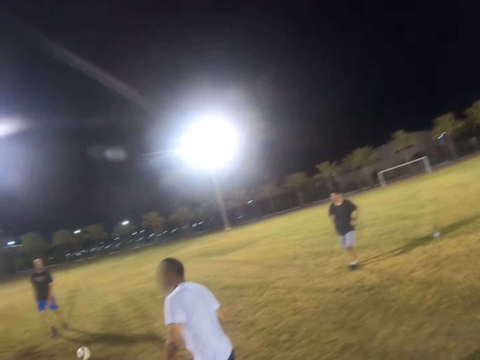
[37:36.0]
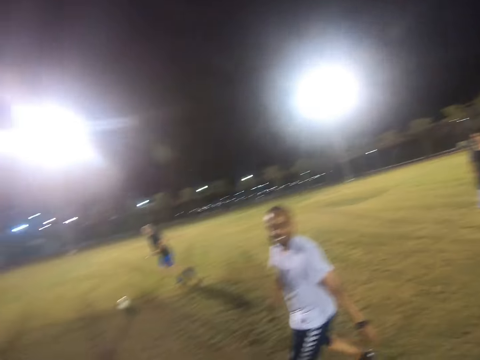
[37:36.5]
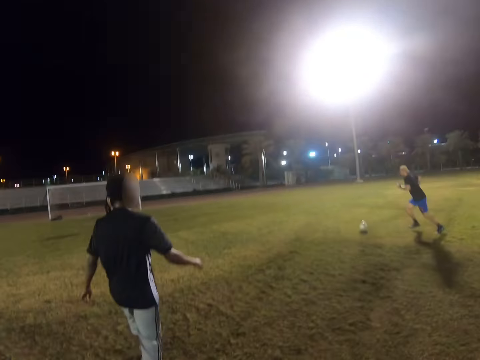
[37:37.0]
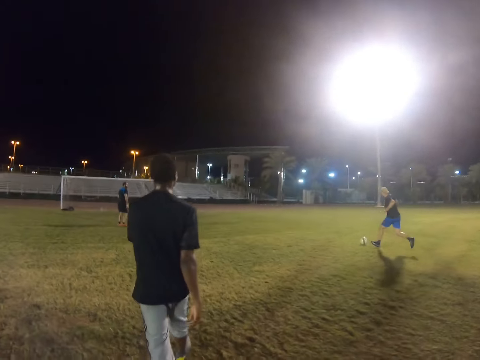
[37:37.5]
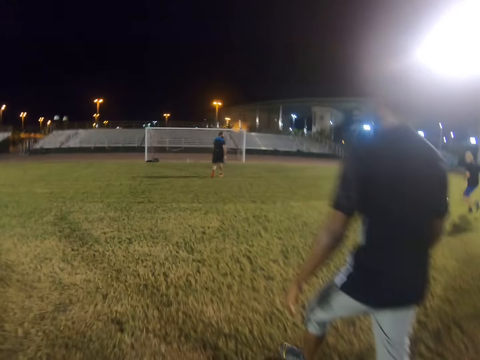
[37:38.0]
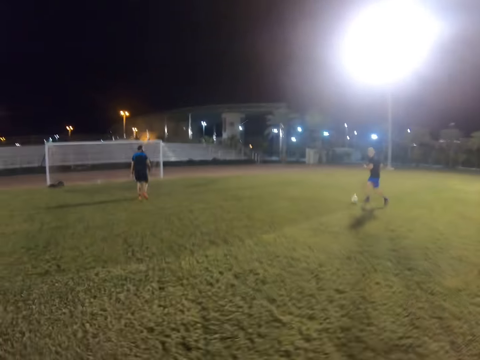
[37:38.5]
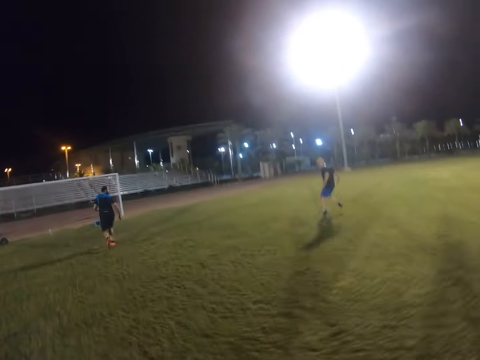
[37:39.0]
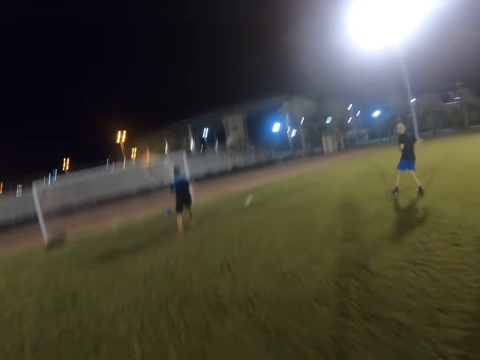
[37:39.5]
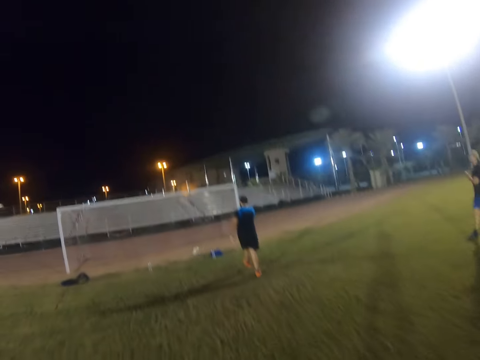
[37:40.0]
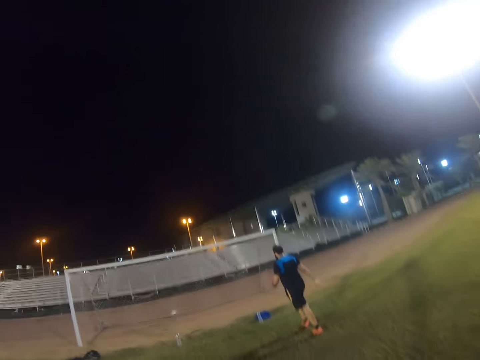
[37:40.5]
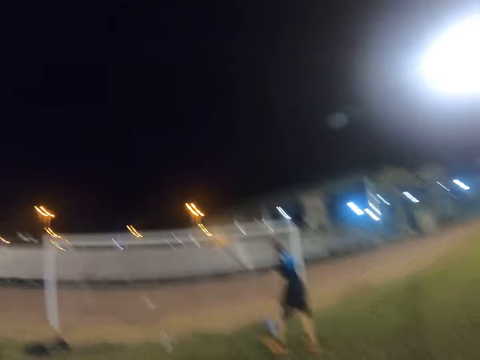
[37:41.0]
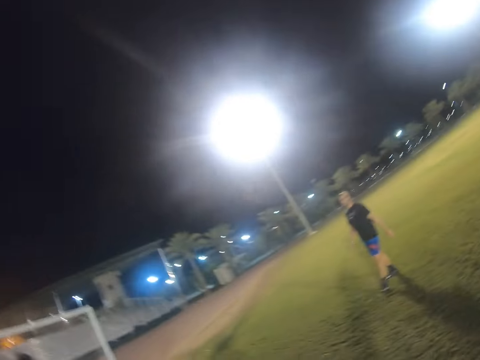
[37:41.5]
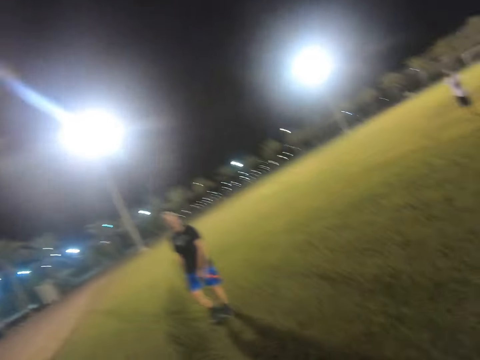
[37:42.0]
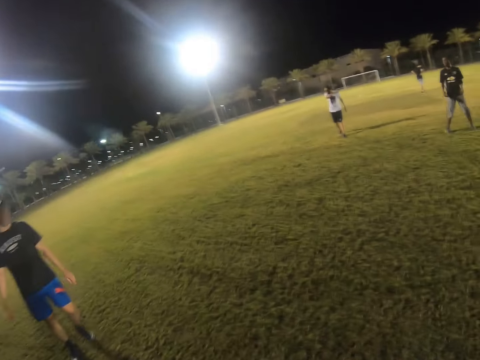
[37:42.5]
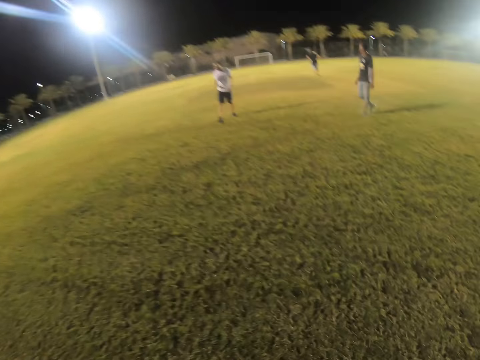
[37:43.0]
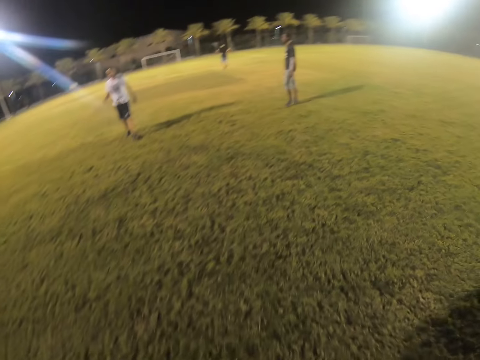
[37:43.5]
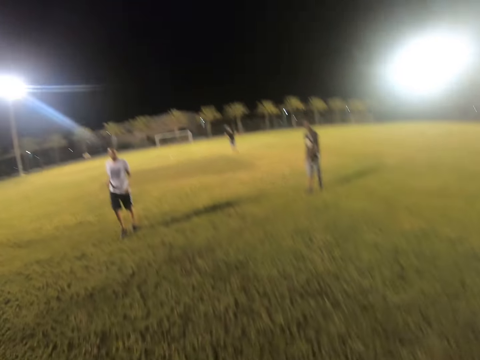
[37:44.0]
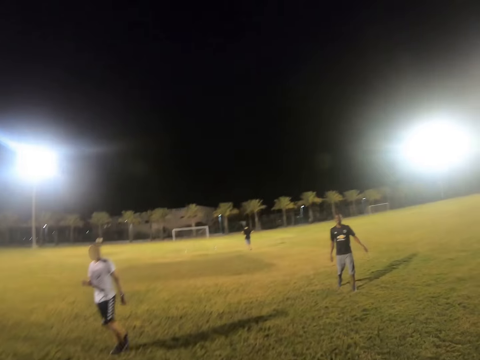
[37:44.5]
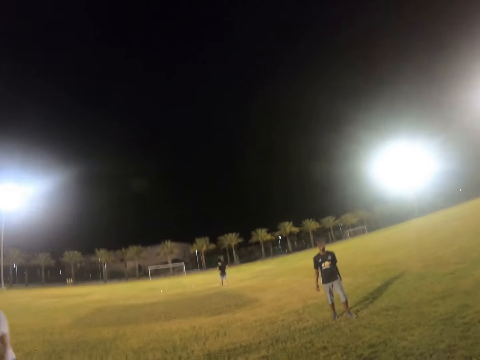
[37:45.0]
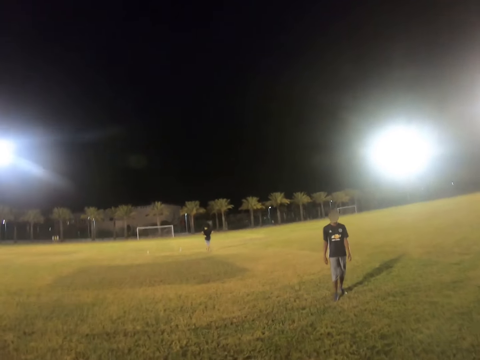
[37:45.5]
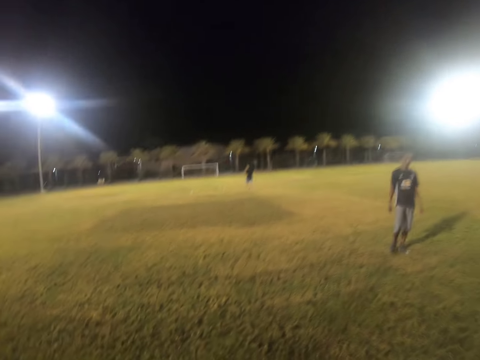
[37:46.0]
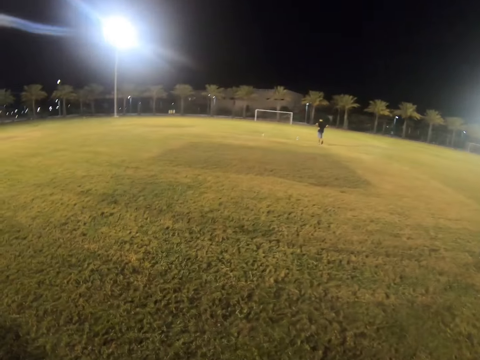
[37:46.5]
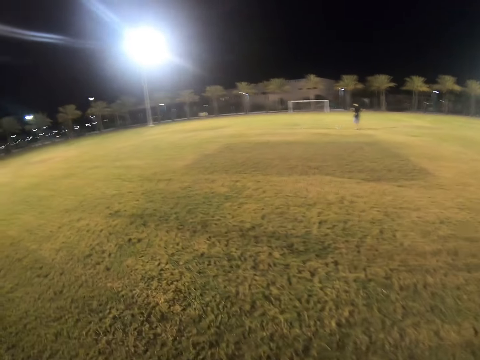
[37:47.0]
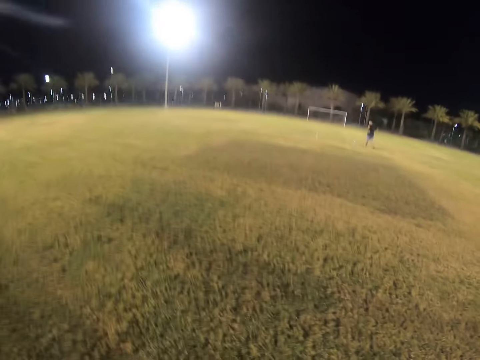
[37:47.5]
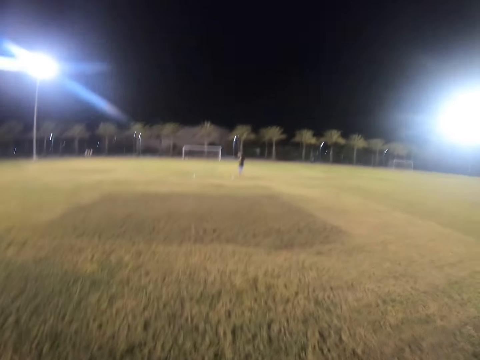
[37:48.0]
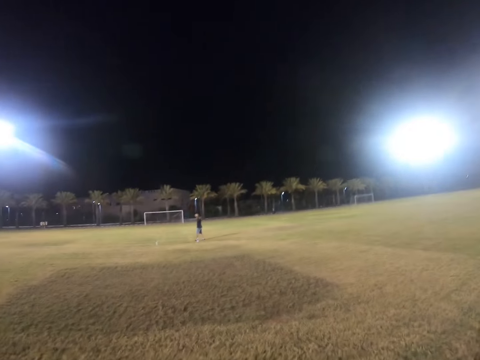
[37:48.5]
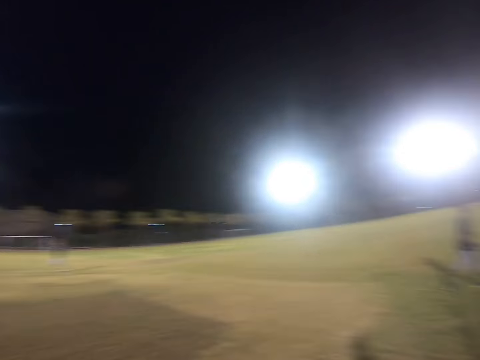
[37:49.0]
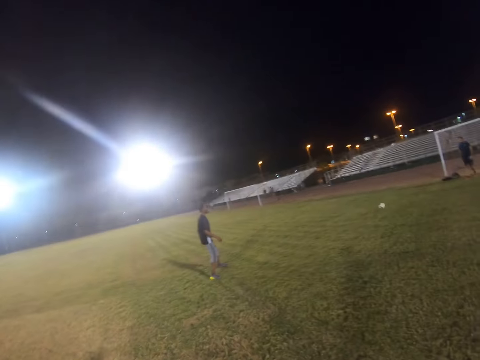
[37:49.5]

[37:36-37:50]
The camera wearer jogs on the field. They walk on the field.

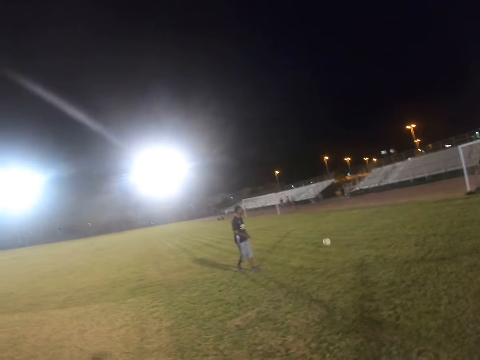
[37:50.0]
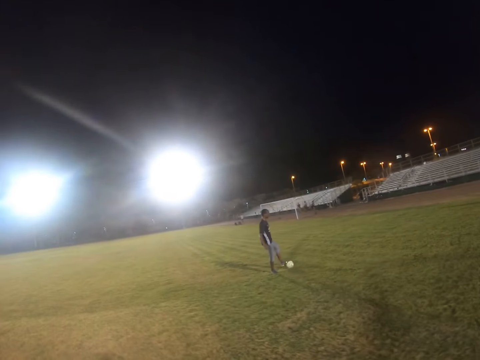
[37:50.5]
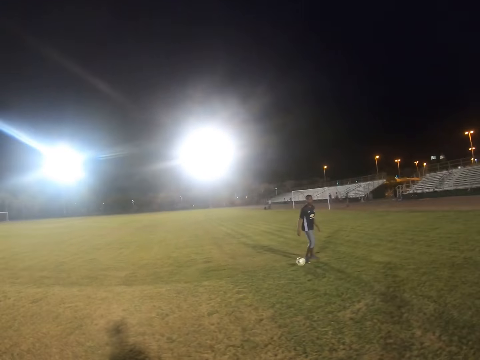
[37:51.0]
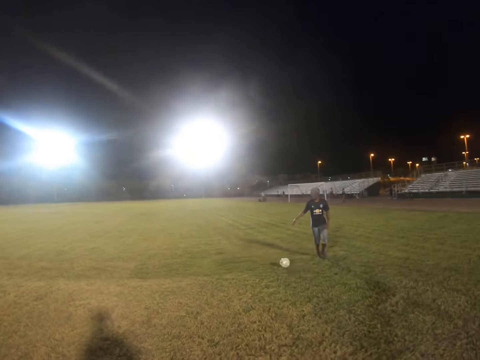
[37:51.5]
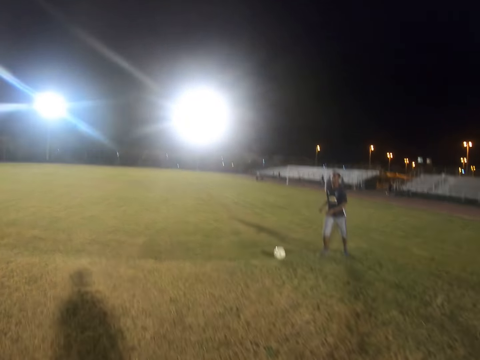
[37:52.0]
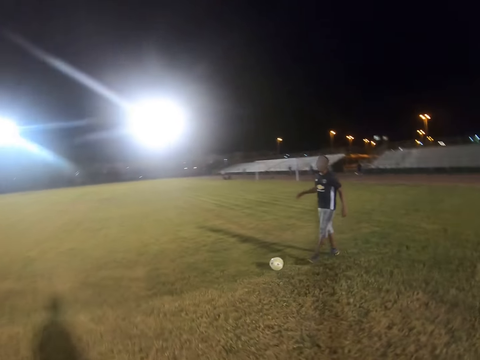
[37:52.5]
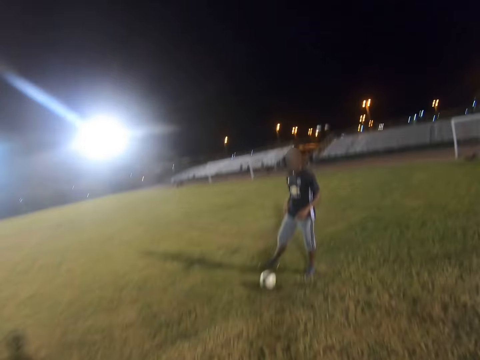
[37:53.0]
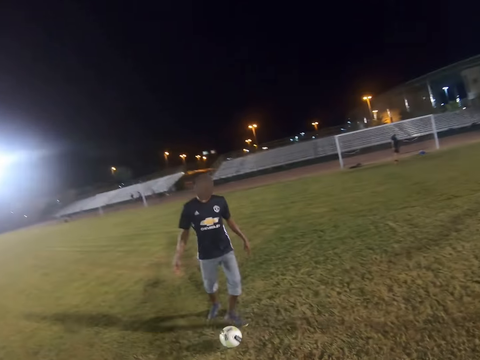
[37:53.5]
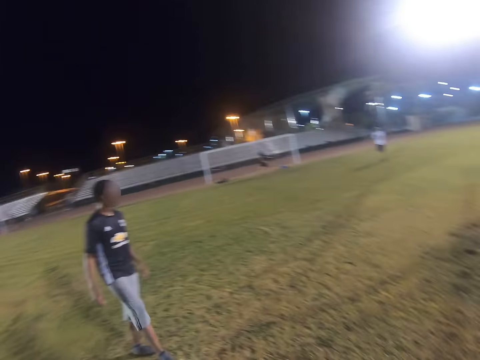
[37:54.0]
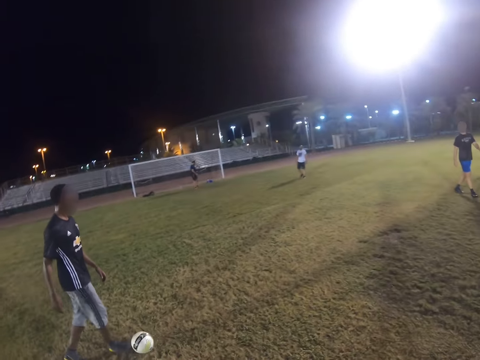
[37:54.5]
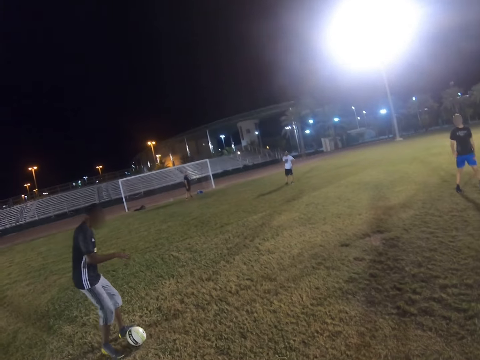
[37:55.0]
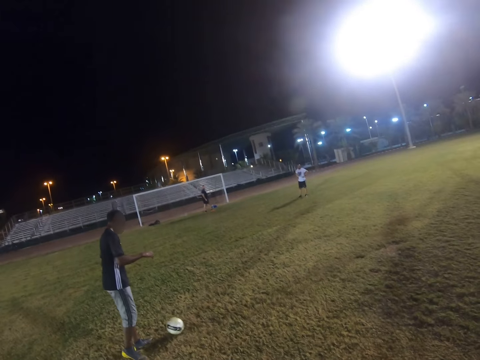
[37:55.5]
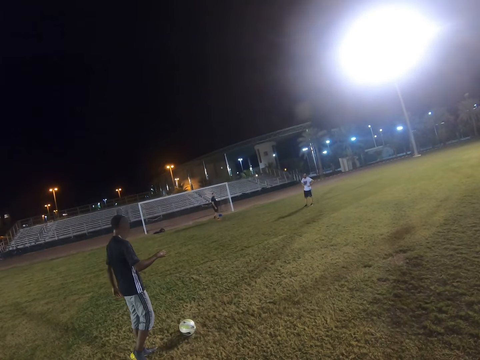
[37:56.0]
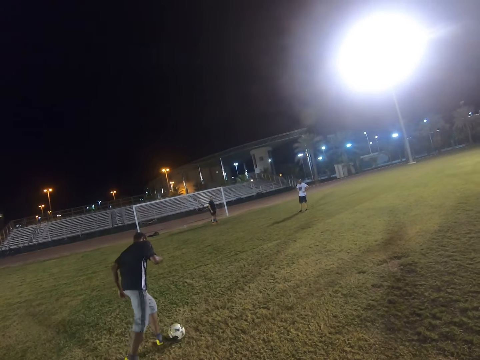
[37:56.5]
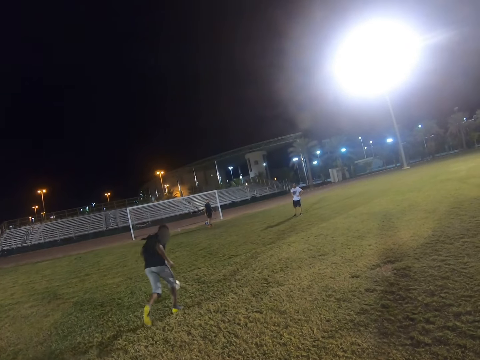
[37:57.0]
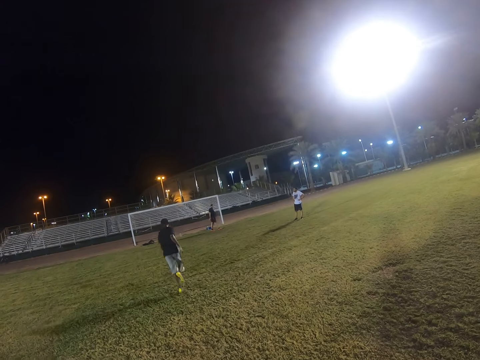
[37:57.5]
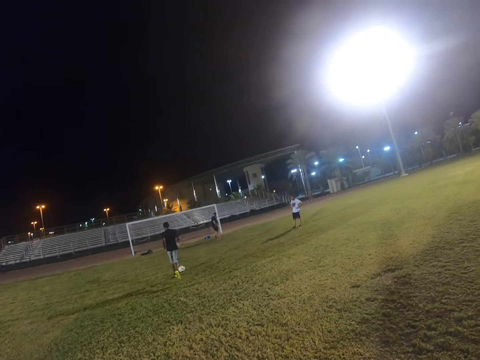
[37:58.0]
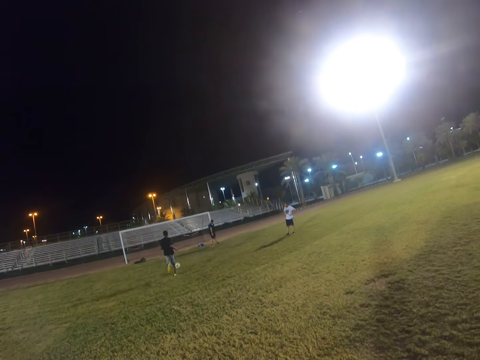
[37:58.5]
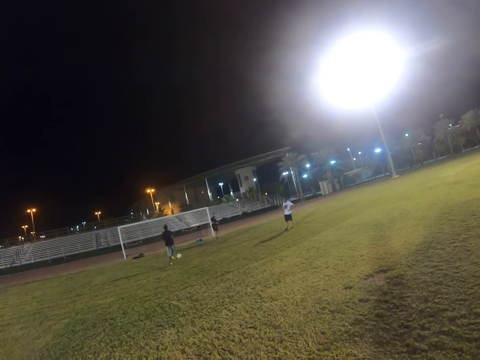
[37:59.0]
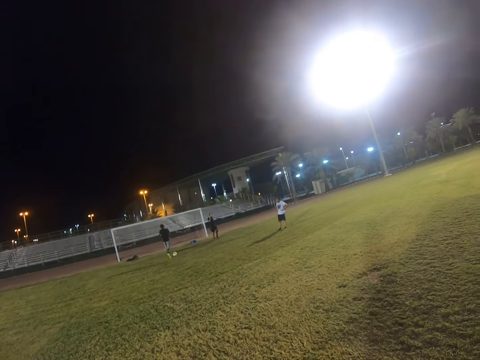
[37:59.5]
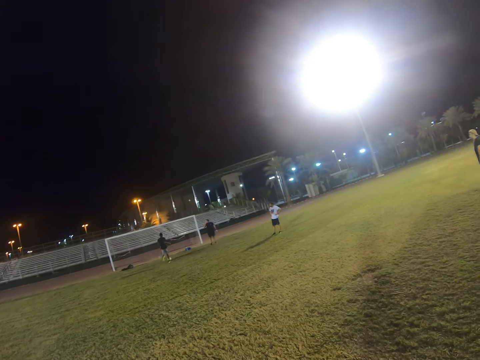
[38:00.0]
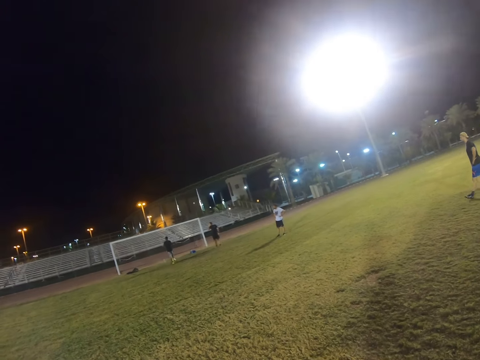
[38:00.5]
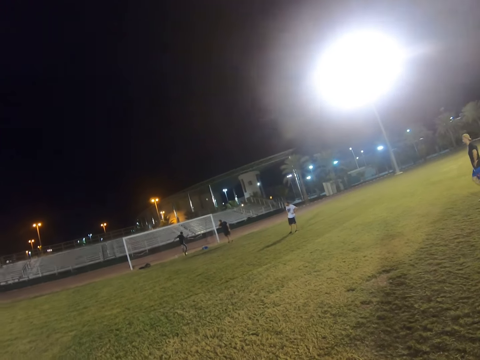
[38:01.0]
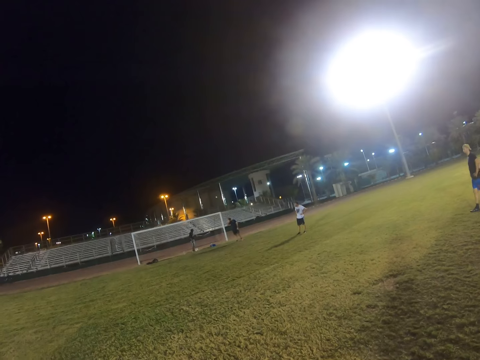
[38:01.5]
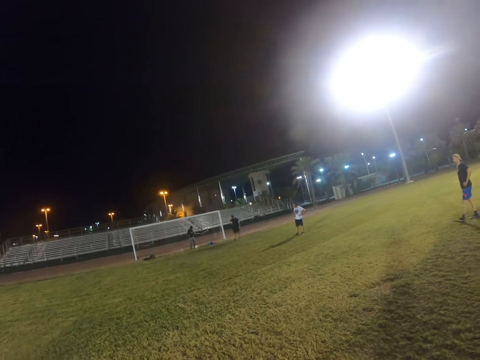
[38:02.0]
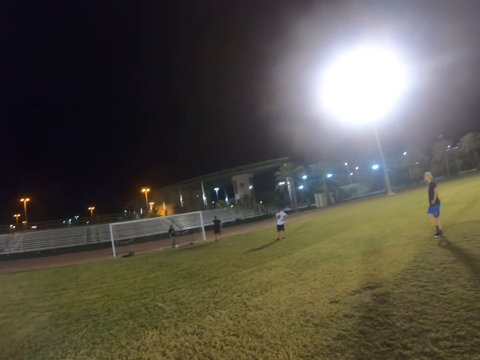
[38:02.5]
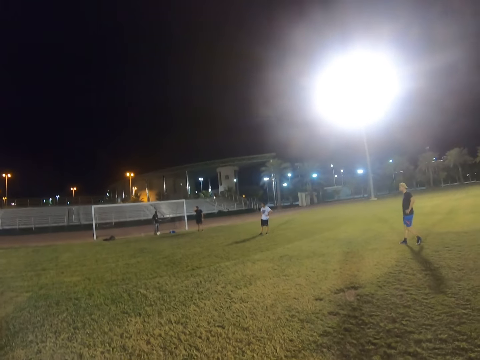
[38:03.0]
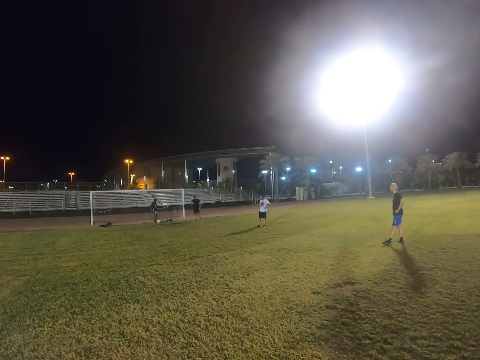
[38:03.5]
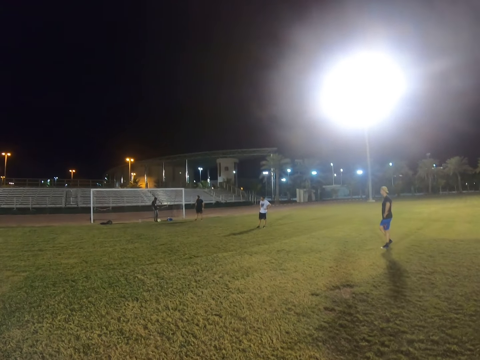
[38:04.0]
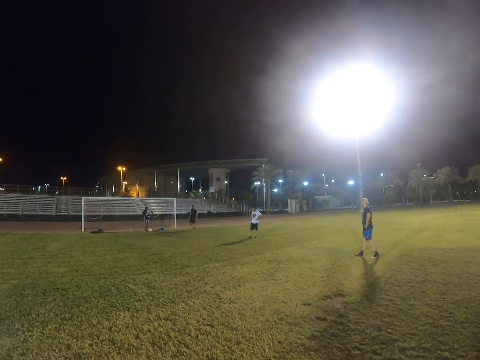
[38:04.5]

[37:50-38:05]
The camera wearer looks at the ball.
